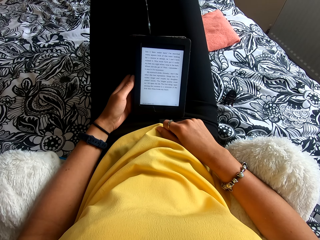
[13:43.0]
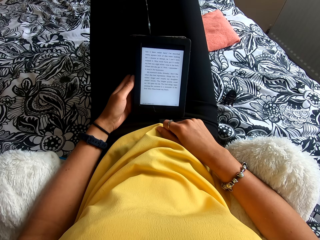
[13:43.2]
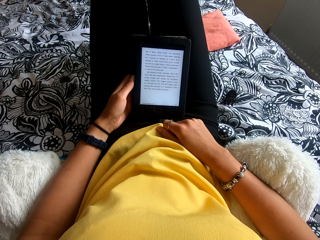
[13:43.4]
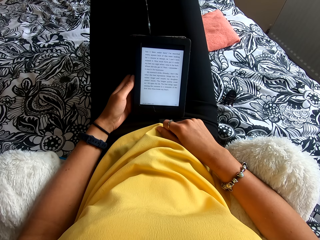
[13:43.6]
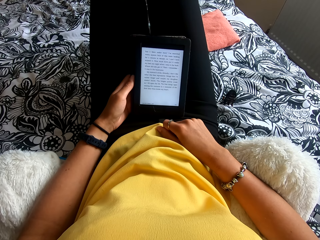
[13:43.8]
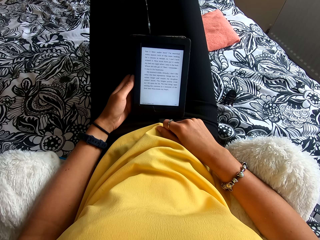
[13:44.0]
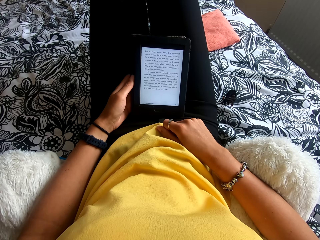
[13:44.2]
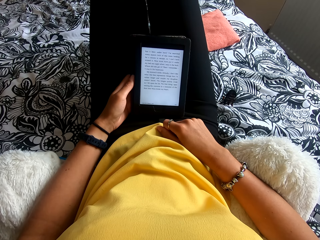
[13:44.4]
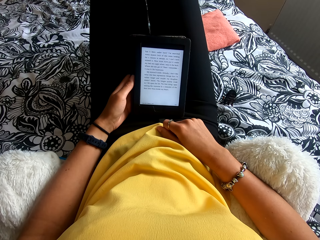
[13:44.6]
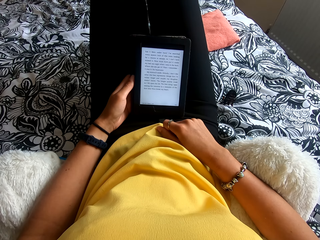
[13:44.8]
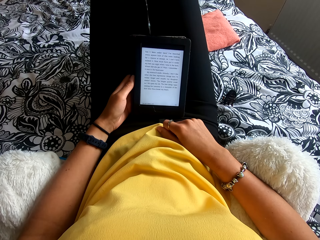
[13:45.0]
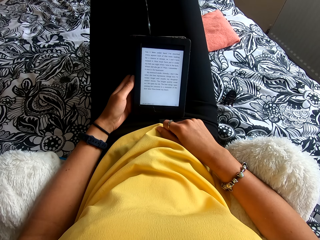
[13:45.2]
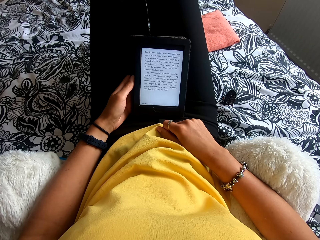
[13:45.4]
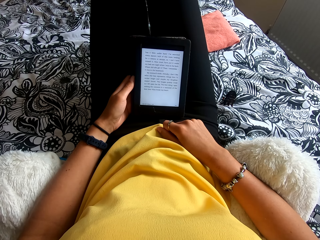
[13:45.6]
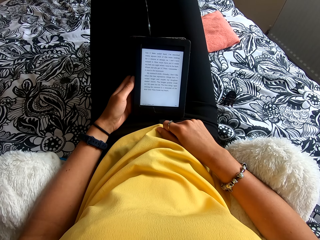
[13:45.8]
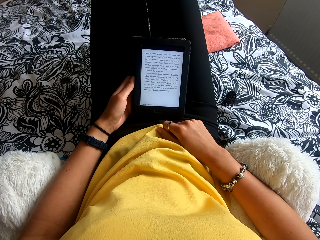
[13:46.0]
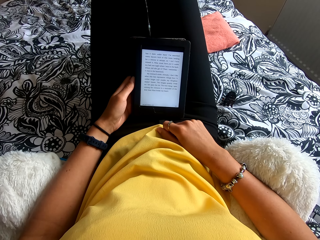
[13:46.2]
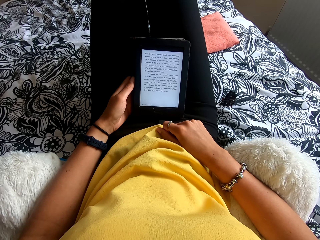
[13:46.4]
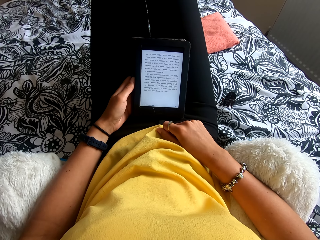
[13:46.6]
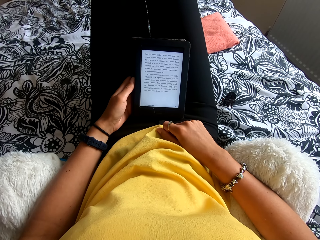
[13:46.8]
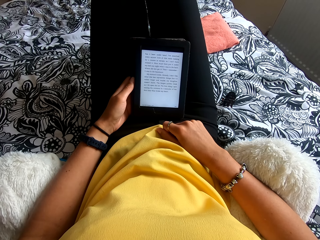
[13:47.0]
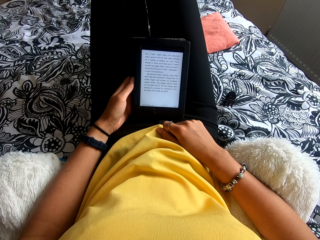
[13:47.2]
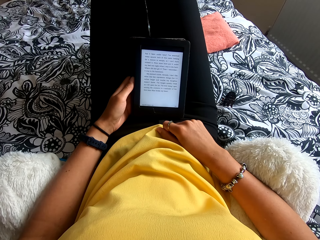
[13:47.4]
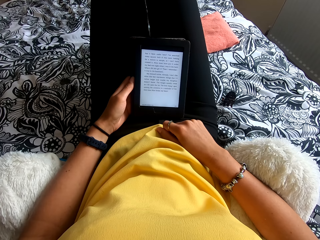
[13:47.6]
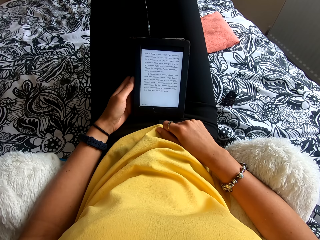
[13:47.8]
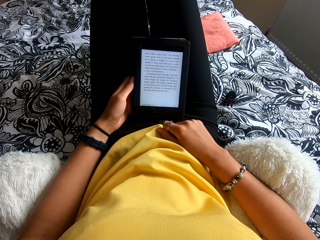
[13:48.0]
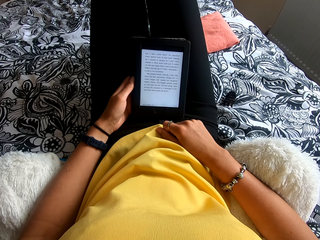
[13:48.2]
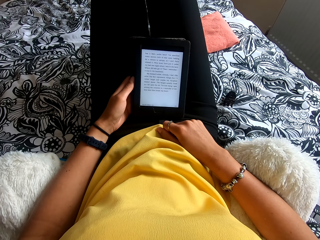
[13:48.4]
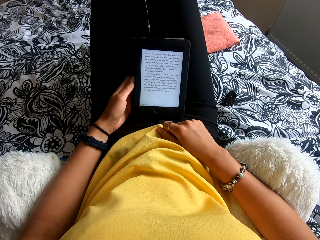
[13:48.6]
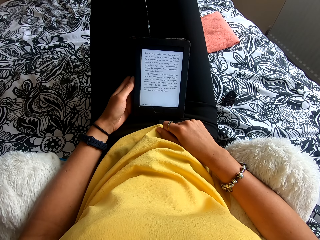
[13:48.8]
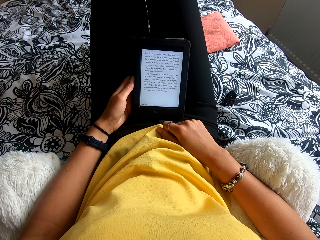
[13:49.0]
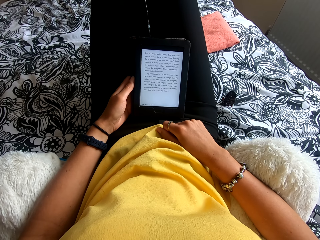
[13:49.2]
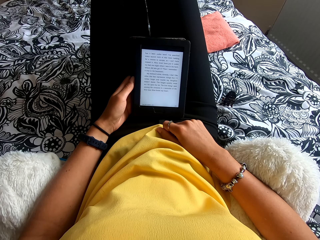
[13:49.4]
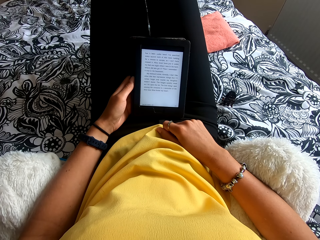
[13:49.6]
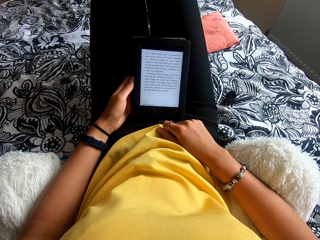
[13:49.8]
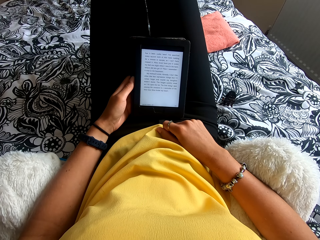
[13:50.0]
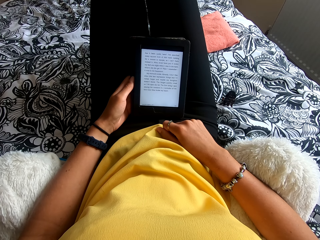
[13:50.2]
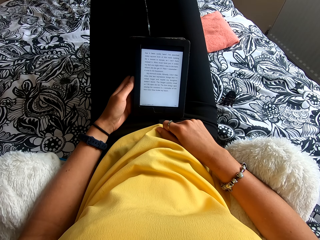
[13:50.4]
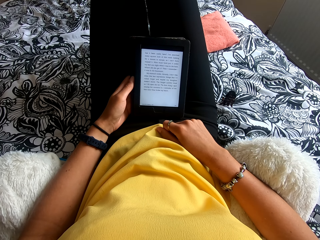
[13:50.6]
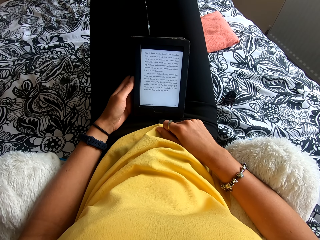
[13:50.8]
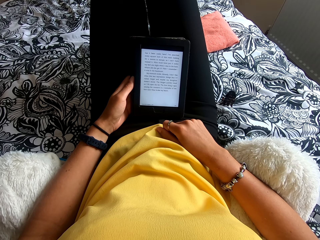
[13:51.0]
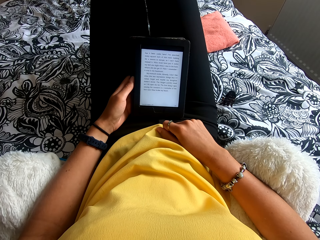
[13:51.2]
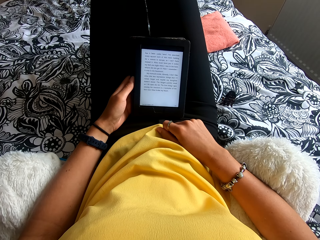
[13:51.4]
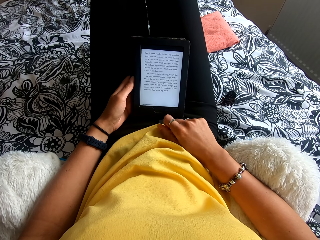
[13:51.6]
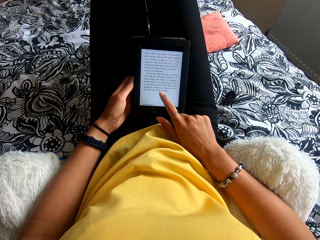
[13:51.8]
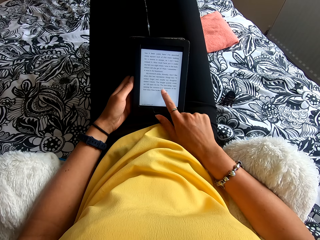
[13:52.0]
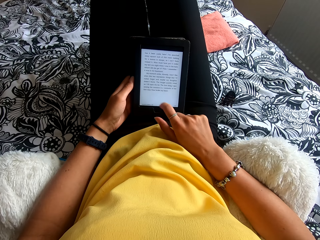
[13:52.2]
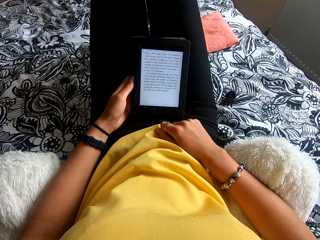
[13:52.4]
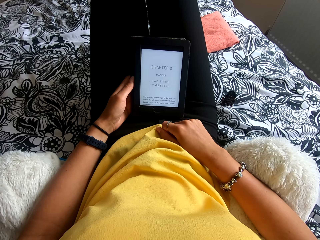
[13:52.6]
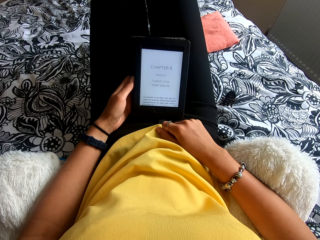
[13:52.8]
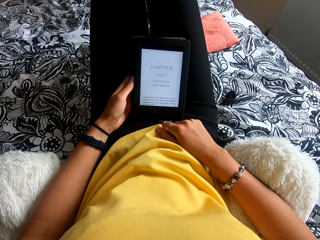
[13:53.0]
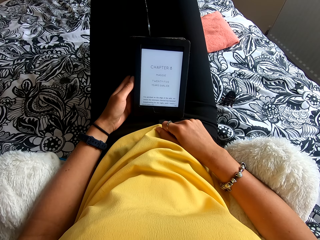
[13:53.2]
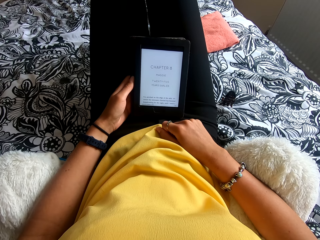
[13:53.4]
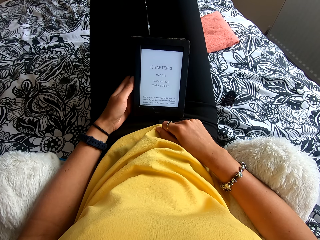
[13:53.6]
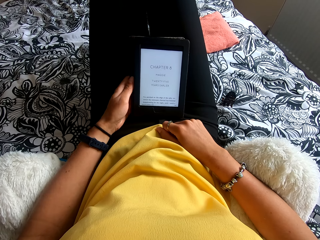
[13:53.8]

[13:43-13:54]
The camera wearer operates the tablet. They press the ebook reader. They move the hands.

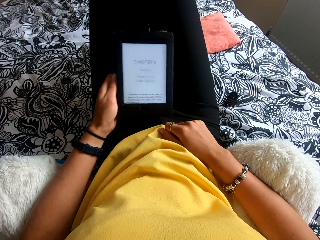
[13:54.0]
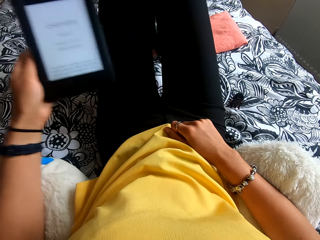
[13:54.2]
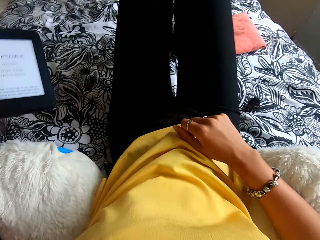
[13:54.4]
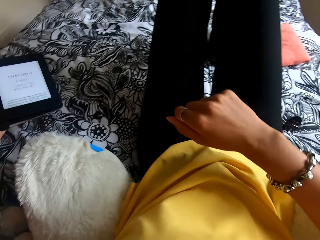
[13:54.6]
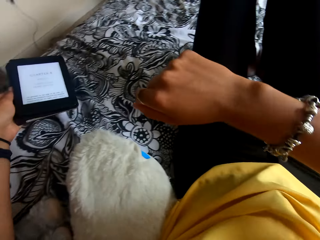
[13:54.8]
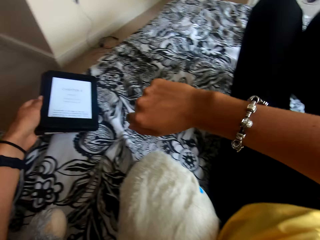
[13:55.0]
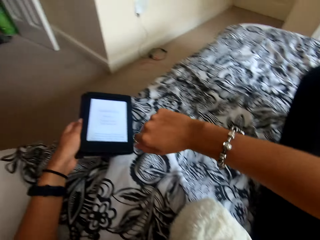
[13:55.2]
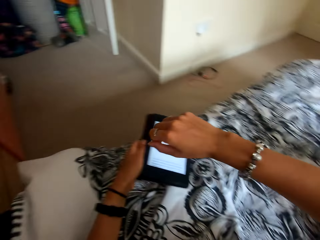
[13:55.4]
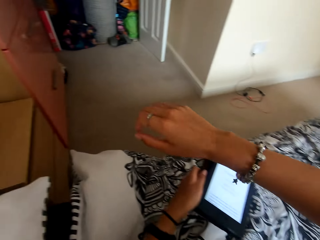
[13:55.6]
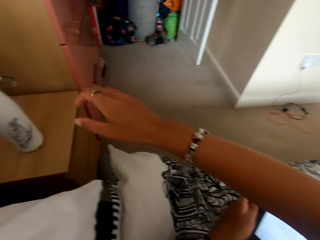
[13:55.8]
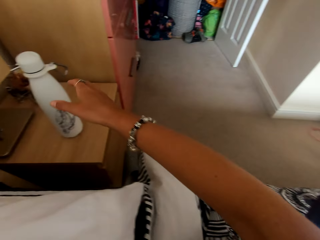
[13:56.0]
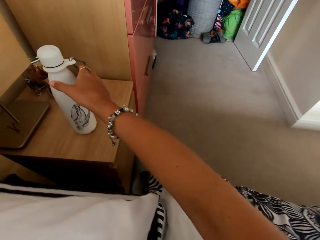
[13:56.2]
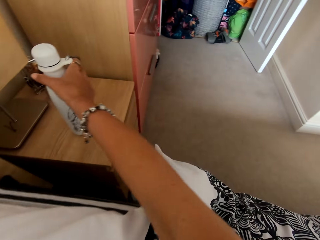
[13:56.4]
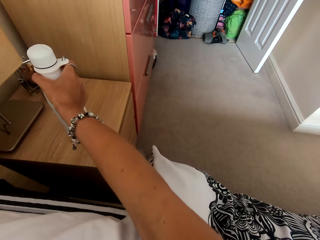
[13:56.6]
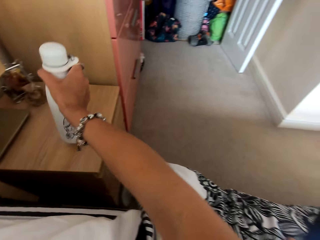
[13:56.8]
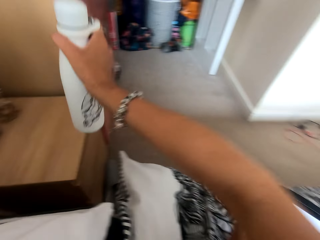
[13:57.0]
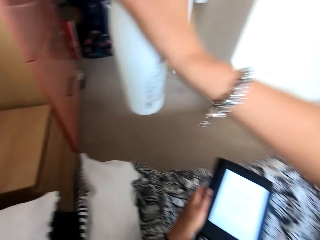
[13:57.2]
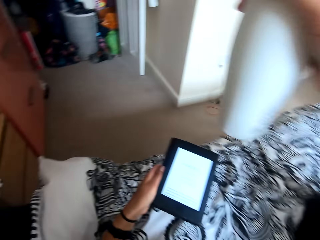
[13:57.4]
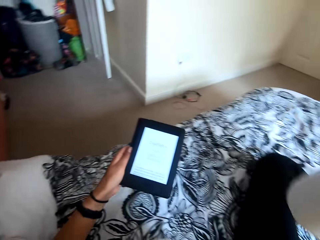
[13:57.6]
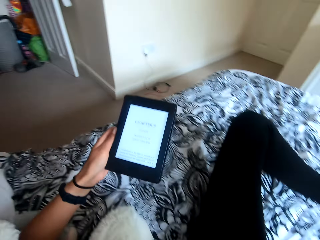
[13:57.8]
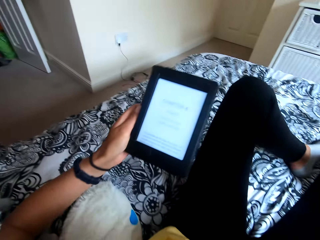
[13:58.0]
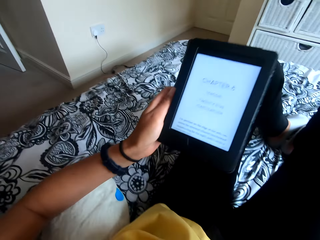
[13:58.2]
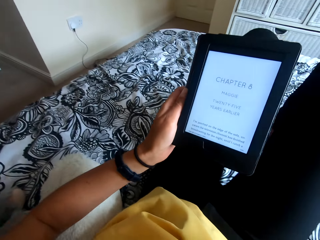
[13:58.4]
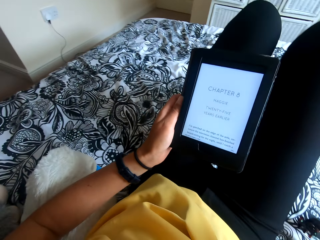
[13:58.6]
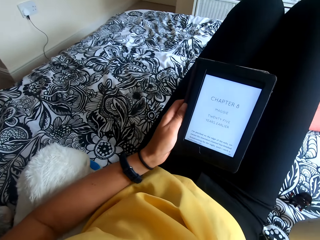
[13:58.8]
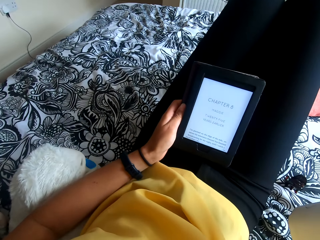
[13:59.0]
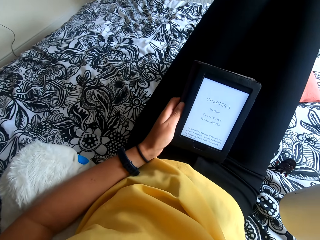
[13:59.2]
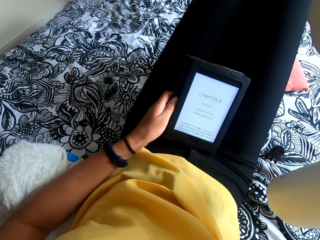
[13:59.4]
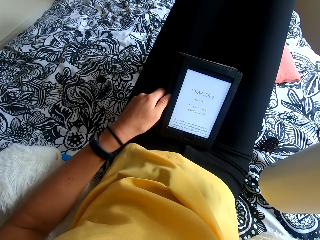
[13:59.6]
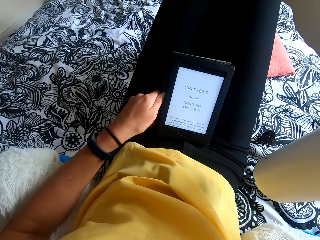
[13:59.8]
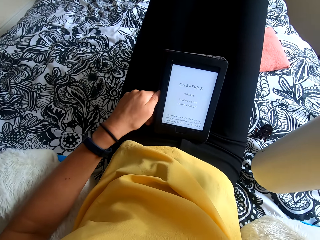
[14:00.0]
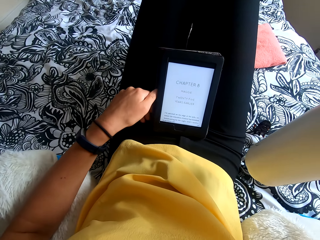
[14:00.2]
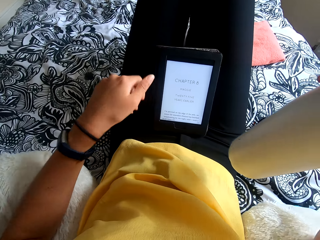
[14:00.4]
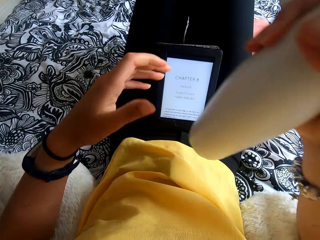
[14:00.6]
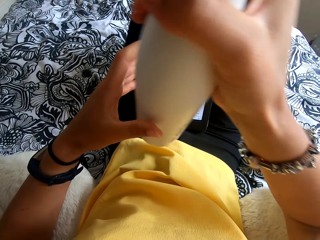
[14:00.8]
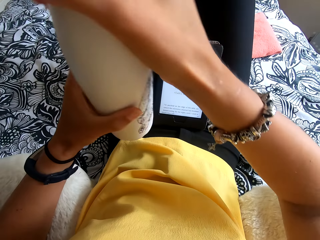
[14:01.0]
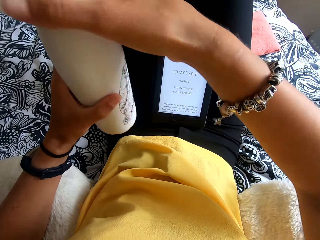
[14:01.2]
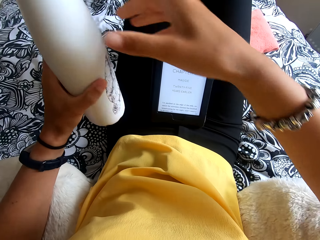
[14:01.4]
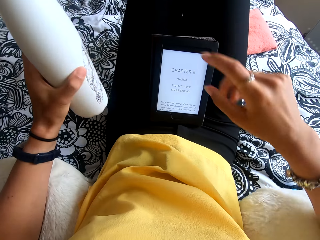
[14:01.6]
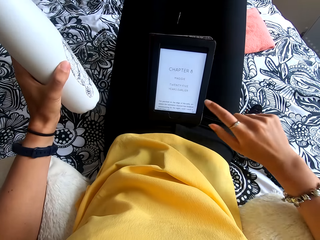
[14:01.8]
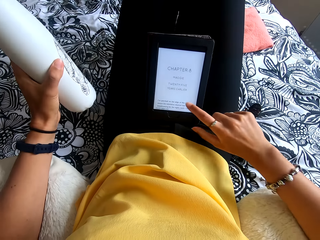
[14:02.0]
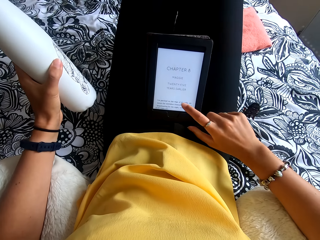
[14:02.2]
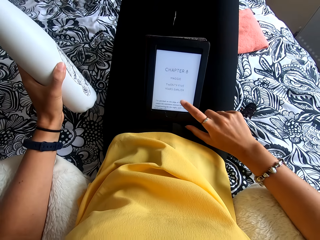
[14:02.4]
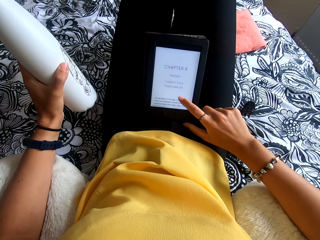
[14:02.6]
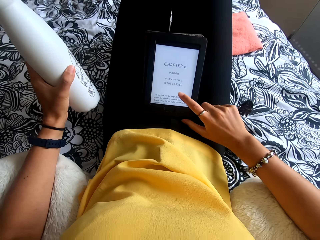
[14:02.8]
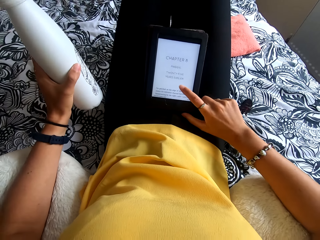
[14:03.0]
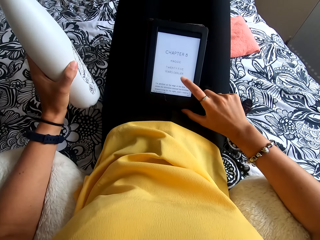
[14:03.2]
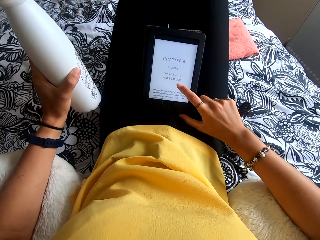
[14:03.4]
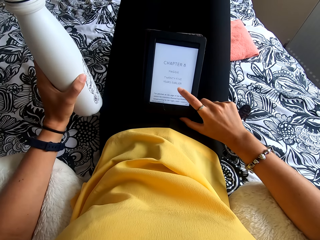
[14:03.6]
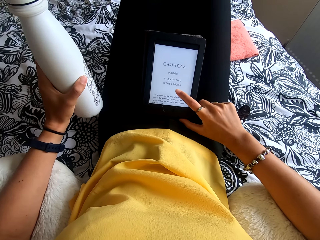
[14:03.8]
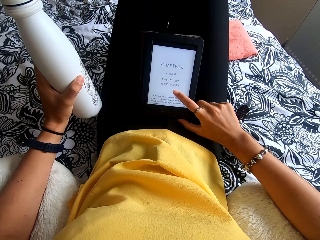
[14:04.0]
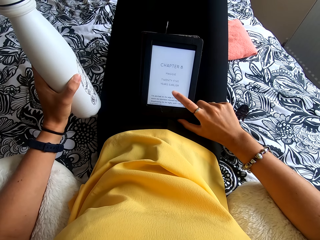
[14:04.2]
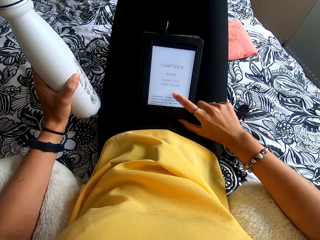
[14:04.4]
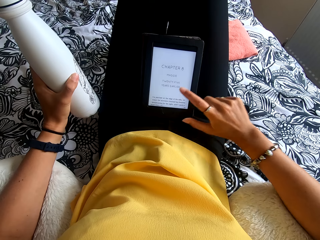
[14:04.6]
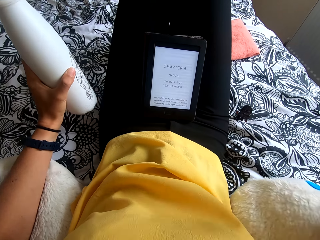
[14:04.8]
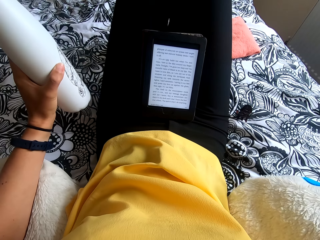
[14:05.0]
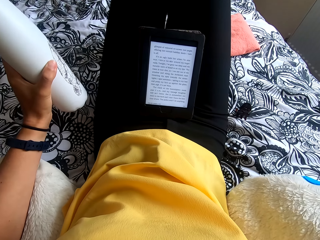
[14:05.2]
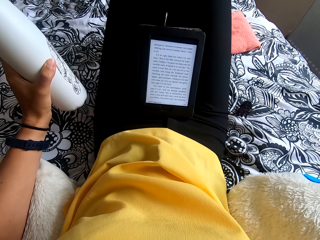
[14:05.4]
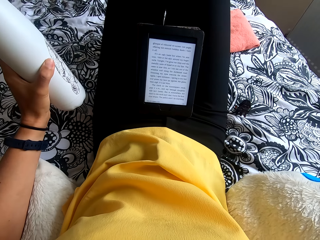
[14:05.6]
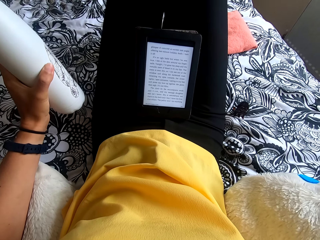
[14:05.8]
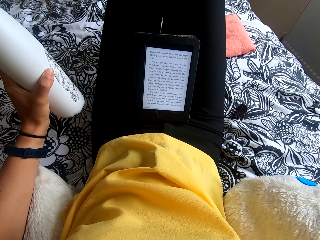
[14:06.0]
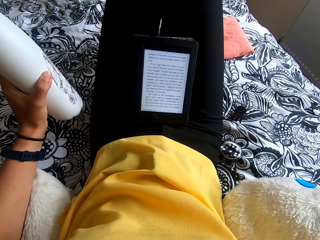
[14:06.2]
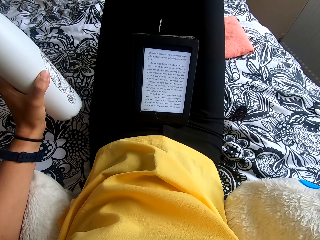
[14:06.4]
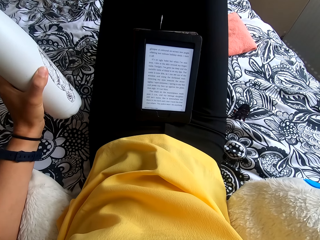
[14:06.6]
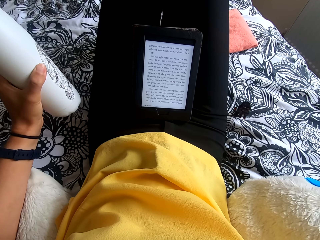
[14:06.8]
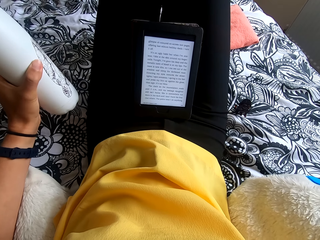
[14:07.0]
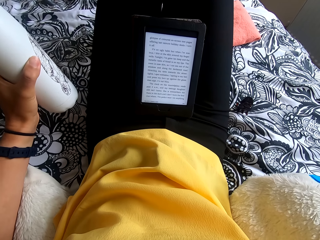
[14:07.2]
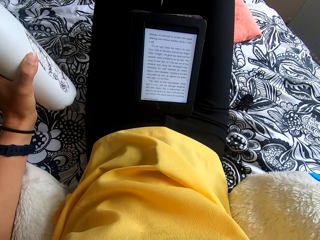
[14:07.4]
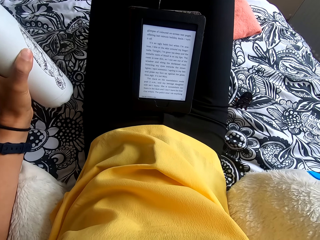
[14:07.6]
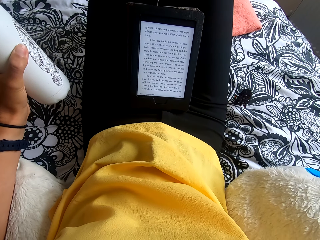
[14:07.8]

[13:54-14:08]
The camera wearer reads the ebook reader. She picks up the bottle. She puts the tablet on the lap. She passes the bottle to the left hand. She operates the tablet. She presses the ebook reader. She looks at the tablet. She scratches her head.
